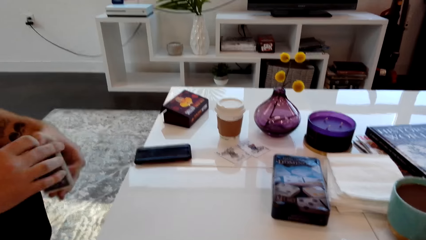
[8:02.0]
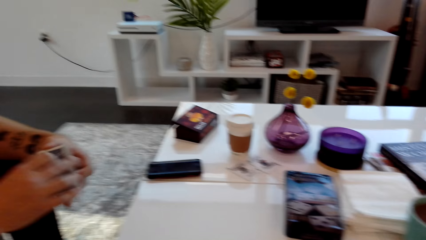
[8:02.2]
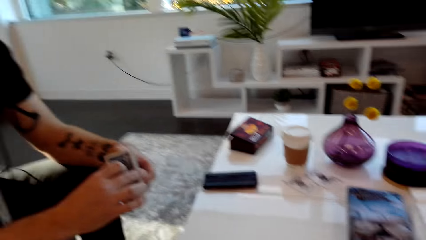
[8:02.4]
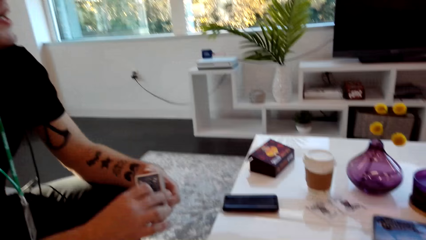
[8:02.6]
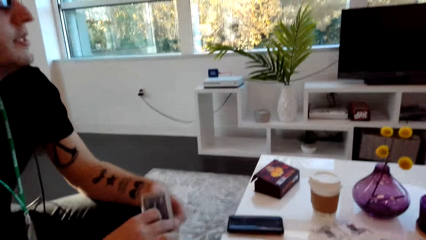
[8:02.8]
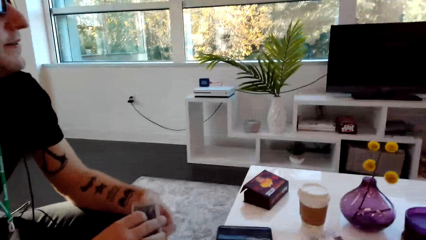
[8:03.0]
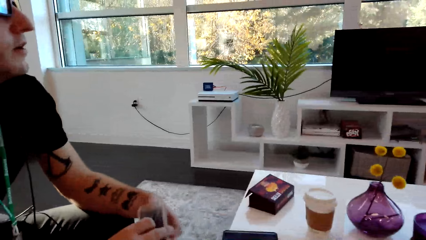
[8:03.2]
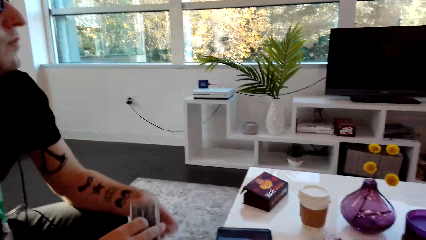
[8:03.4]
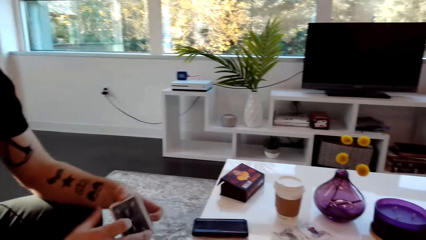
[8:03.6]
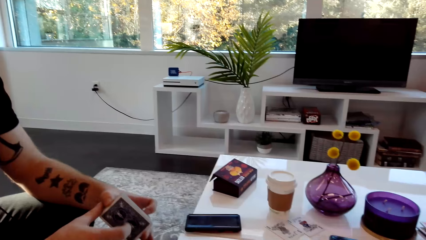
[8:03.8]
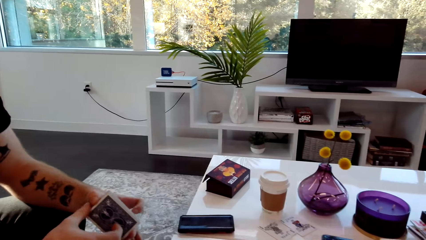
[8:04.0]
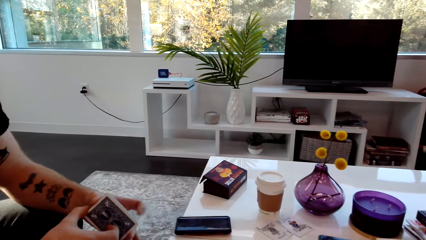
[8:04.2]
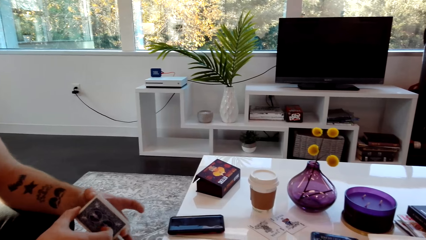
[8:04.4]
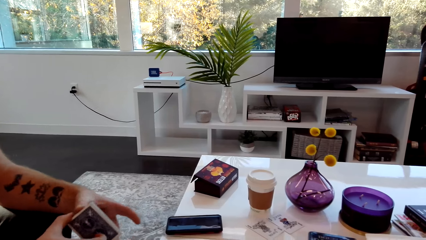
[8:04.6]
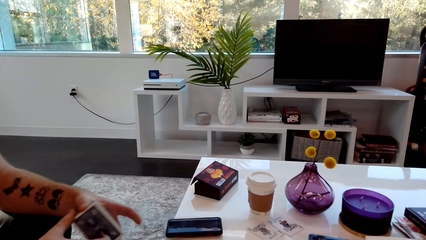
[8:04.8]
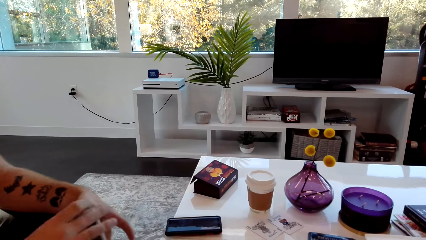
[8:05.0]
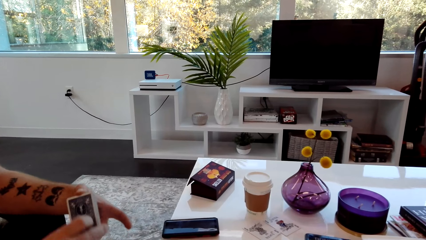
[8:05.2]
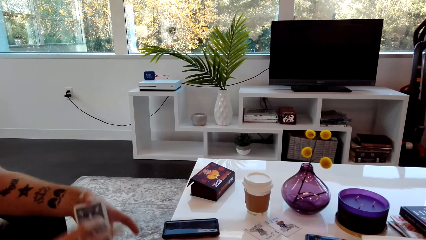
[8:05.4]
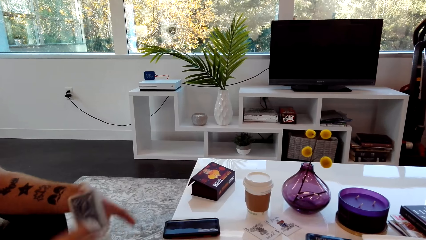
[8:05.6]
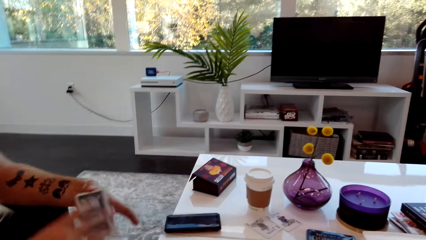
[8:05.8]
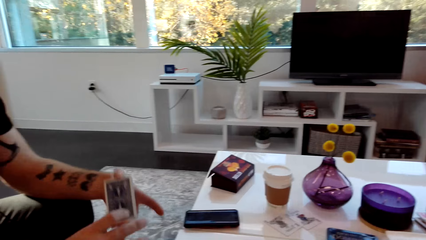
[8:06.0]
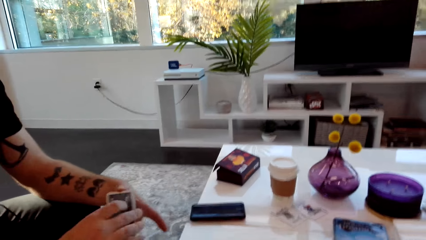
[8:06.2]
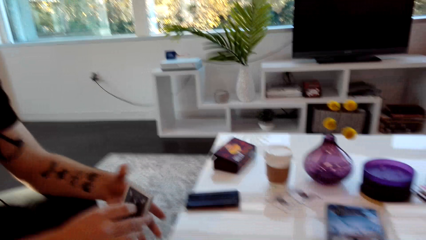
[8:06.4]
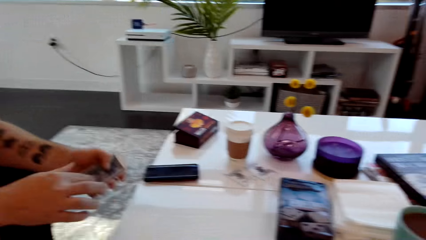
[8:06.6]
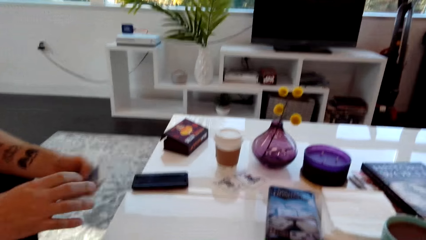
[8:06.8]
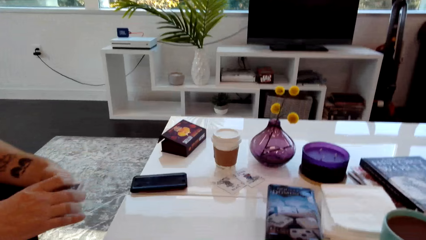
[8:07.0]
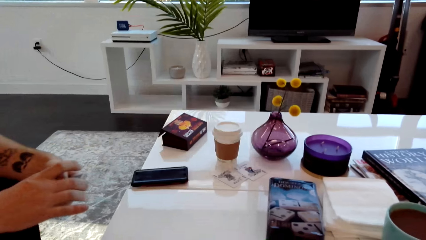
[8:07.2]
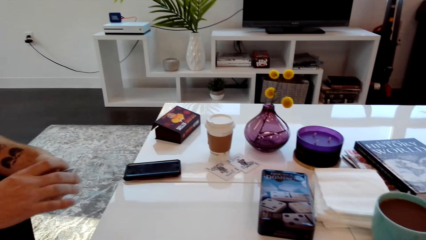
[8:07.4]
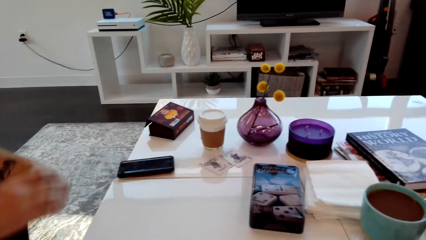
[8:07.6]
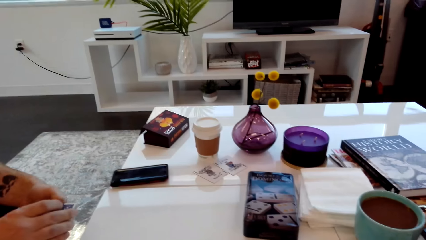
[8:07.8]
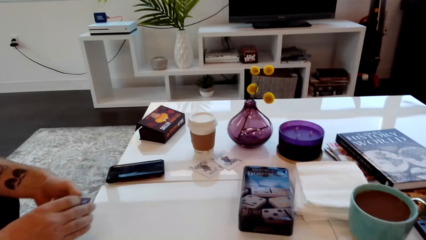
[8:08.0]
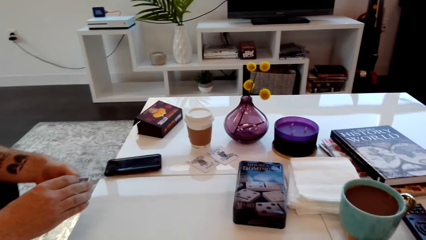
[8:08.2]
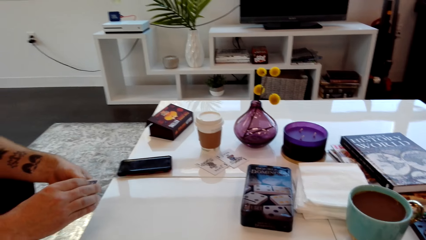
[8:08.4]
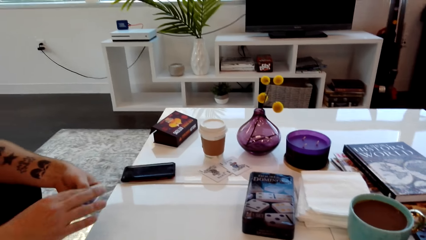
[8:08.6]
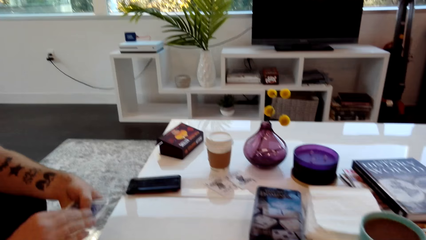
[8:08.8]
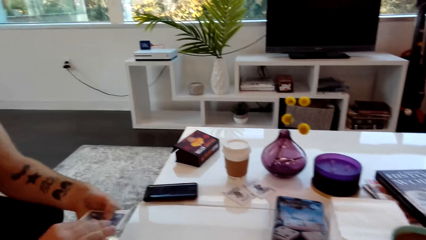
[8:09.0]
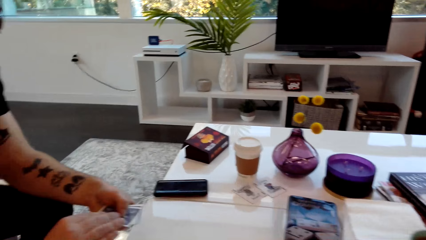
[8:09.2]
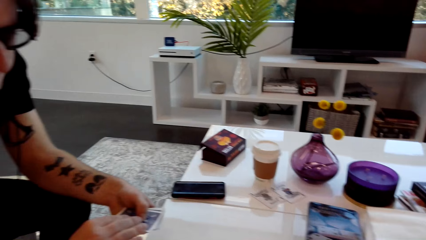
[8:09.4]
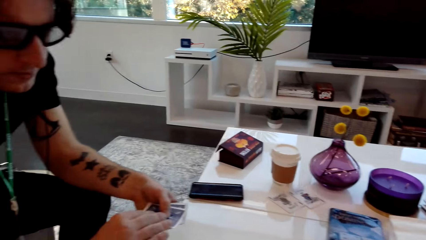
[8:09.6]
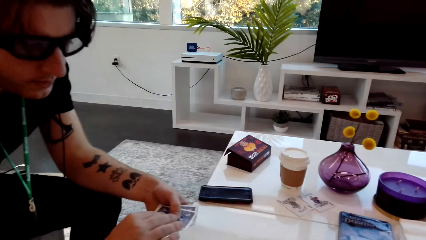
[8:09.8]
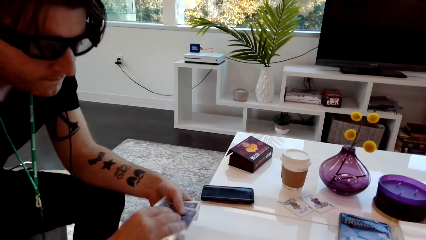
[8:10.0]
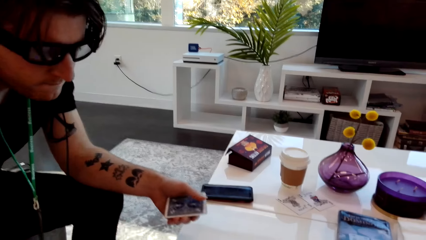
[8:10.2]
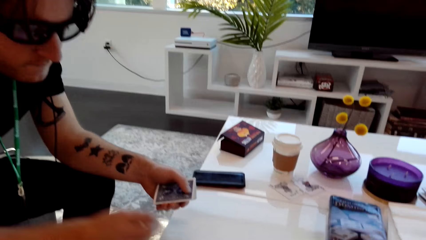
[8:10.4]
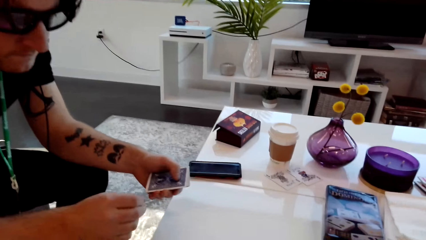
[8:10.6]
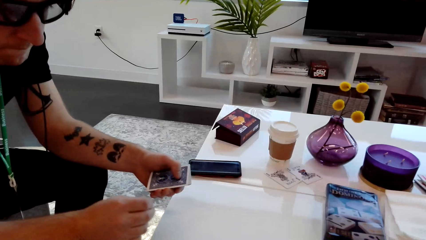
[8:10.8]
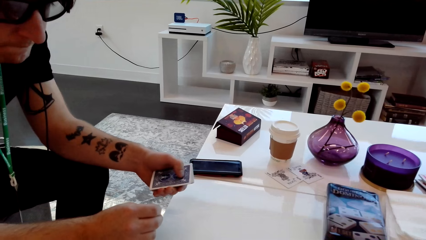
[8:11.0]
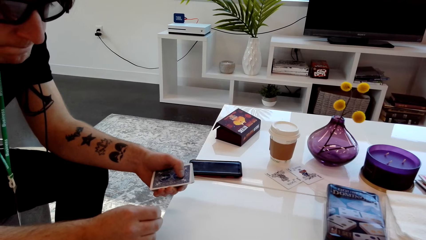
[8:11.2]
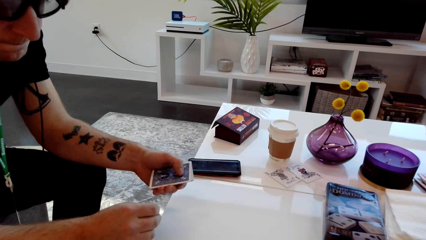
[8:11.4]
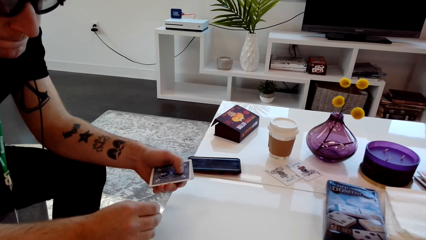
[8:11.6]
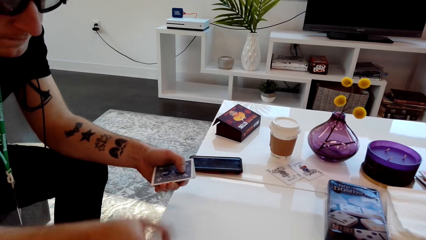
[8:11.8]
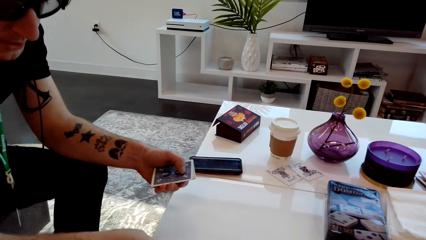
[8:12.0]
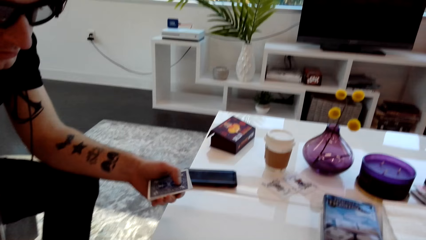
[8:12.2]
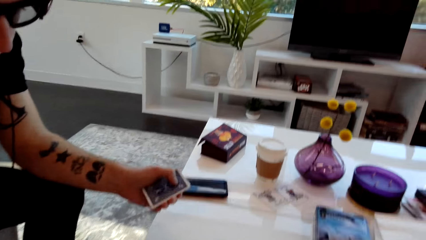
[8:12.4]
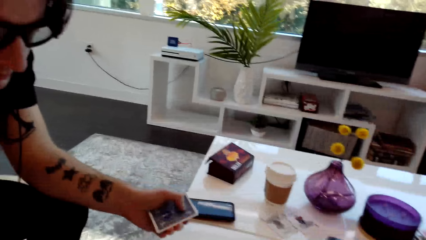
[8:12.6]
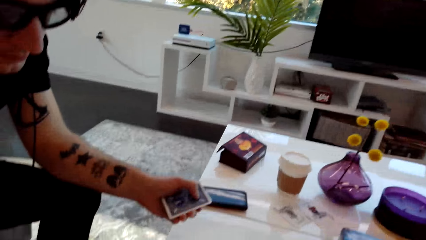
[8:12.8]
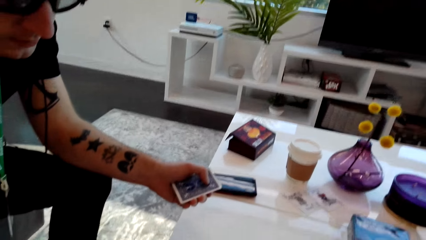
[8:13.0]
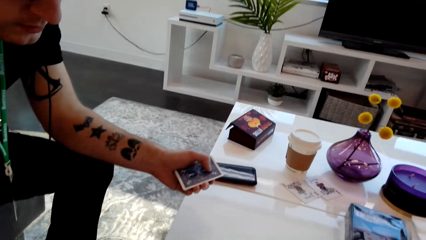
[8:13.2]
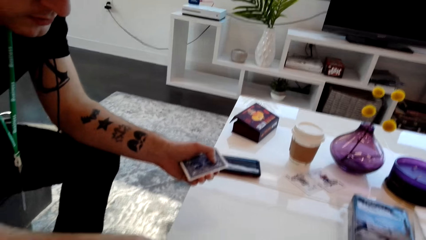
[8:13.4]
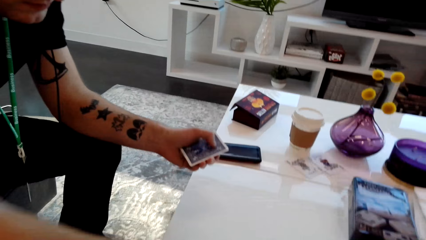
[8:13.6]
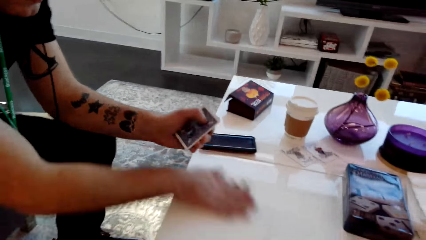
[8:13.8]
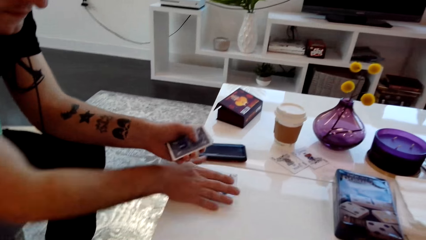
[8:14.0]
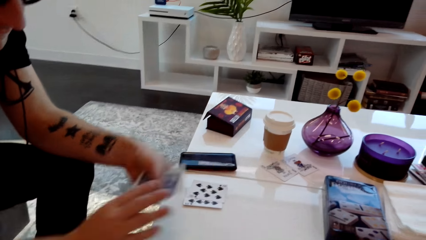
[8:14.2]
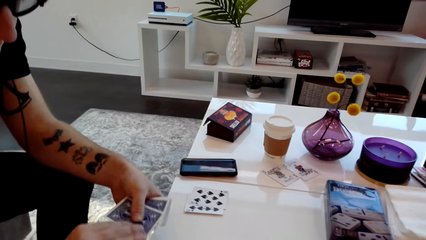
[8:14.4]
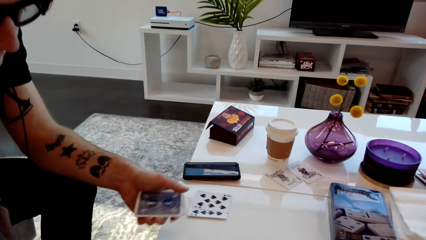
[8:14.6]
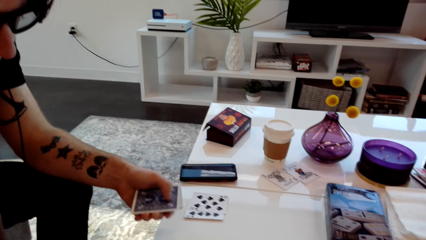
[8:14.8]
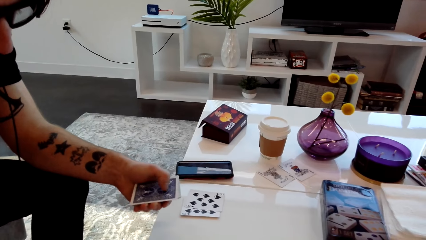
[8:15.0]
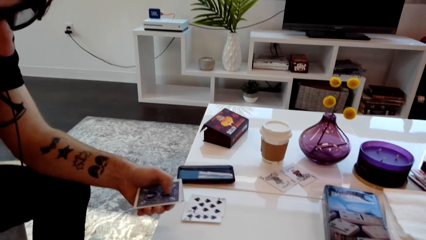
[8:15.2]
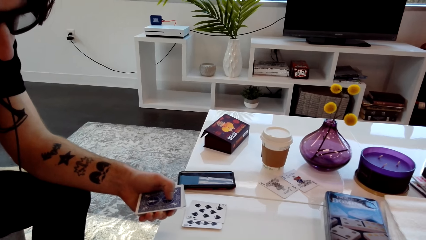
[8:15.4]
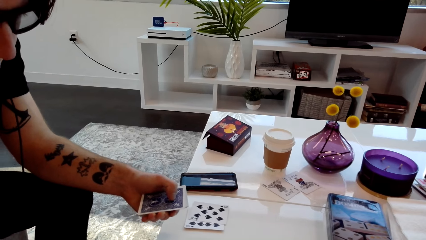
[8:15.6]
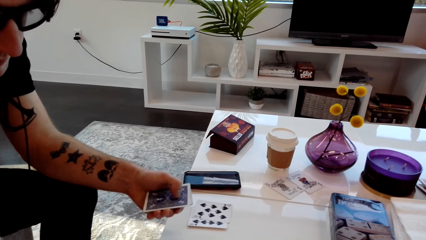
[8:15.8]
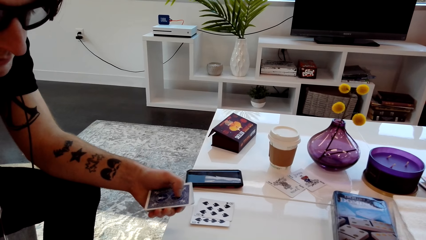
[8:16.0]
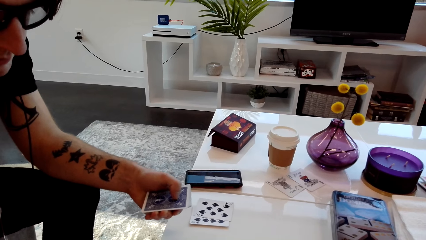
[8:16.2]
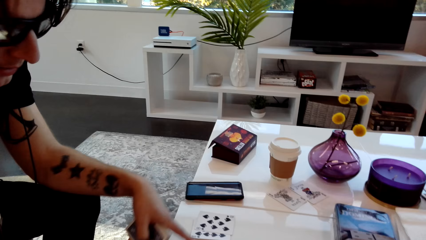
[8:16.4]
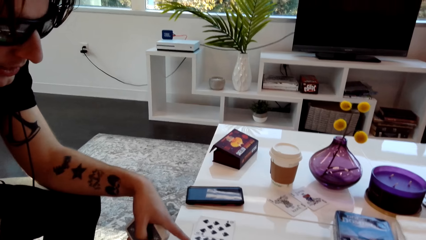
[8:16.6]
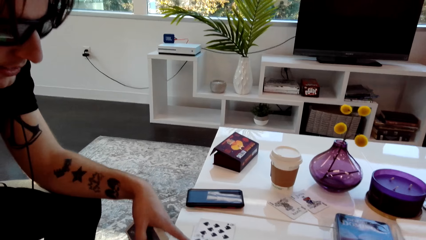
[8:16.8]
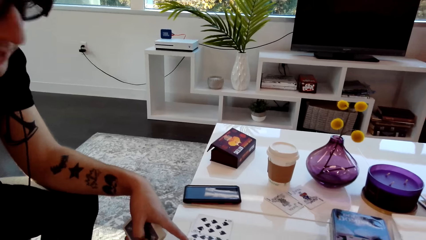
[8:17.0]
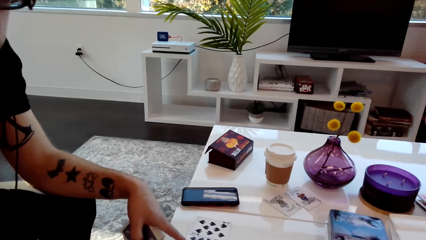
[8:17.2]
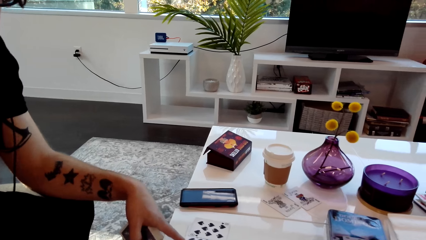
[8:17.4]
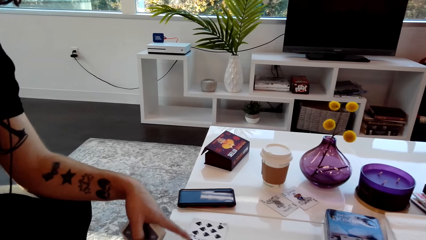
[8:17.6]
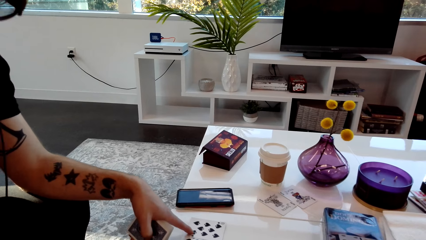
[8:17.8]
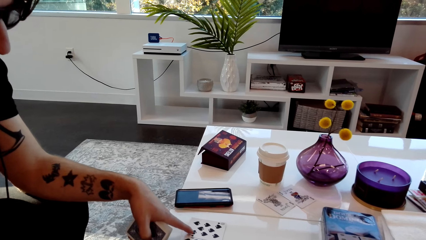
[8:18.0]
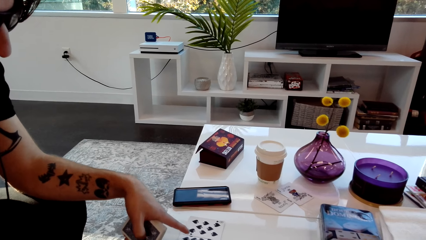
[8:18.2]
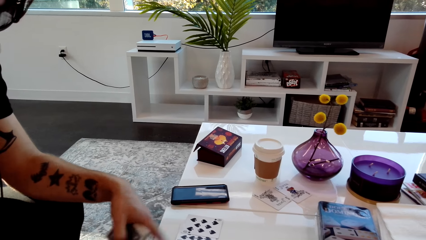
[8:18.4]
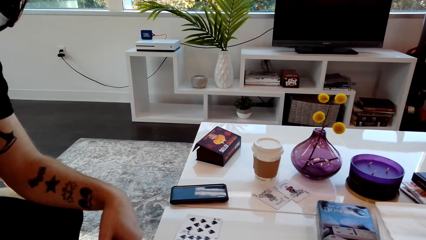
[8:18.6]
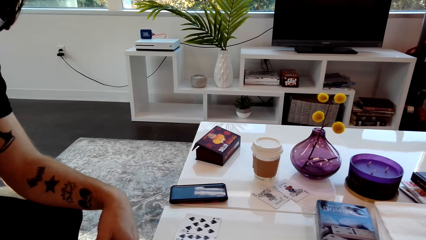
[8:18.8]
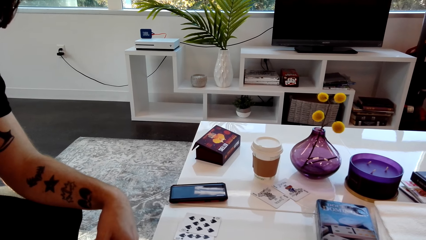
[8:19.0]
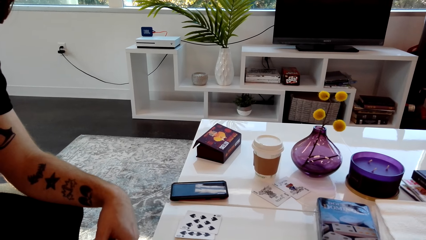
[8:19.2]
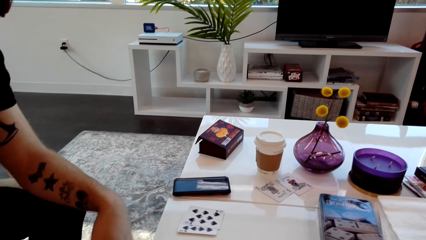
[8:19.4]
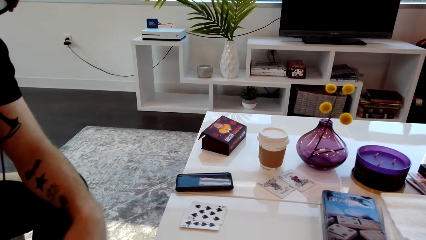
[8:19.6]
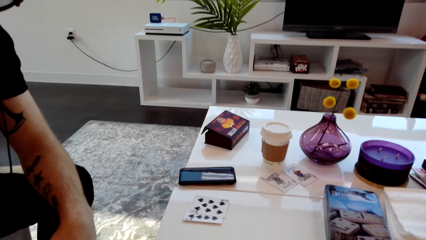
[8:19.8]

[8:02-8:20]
A man speaks. The camera wearer speaks. The man places the card on the table and moves the cards on the table. The camera wearer speaks.
